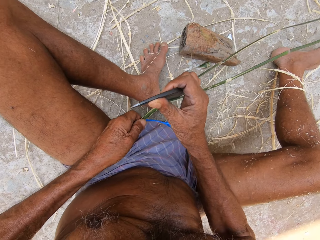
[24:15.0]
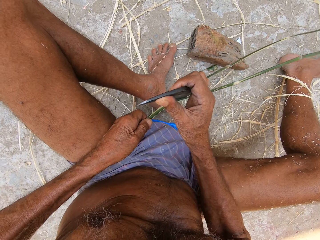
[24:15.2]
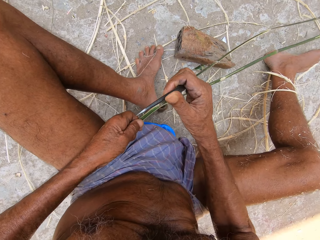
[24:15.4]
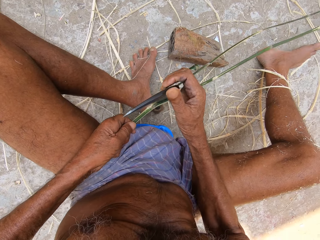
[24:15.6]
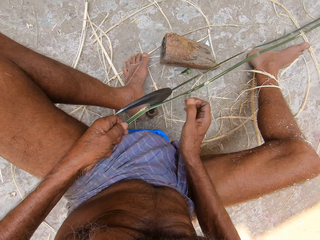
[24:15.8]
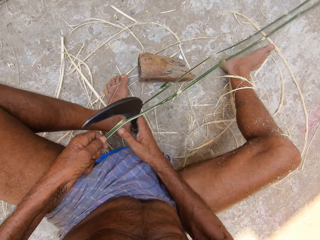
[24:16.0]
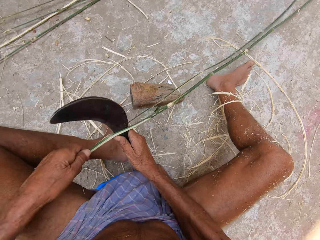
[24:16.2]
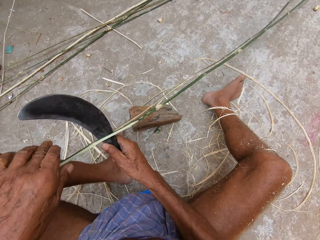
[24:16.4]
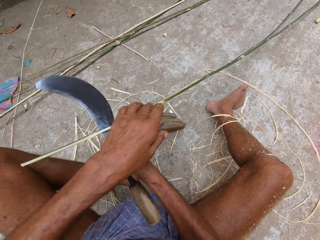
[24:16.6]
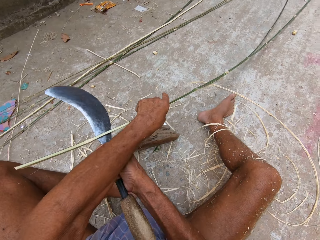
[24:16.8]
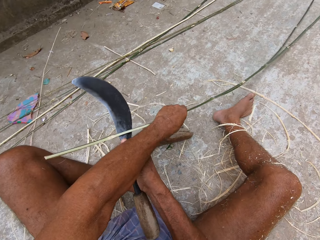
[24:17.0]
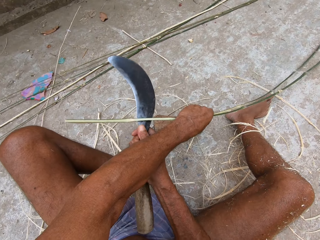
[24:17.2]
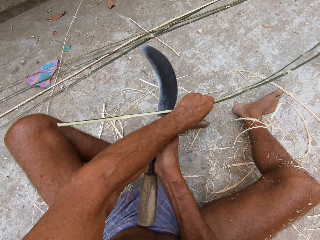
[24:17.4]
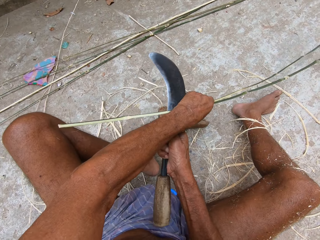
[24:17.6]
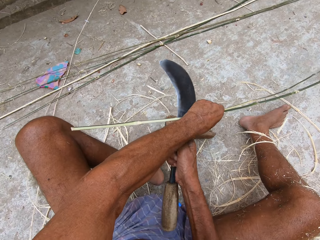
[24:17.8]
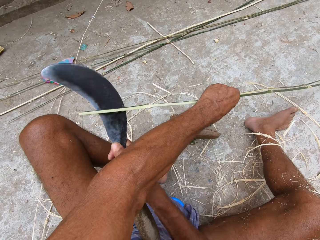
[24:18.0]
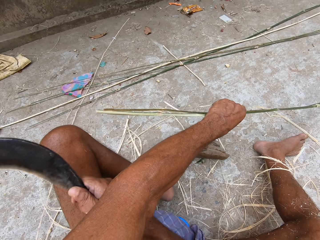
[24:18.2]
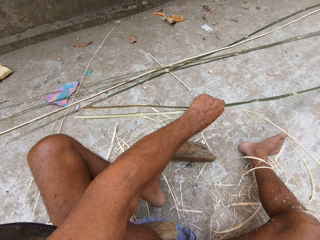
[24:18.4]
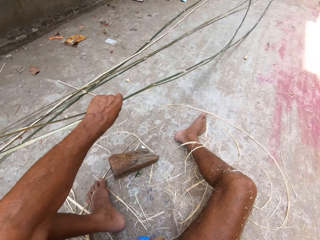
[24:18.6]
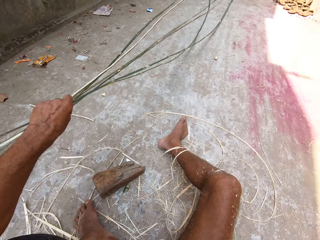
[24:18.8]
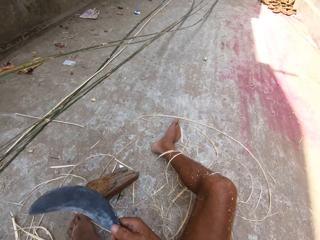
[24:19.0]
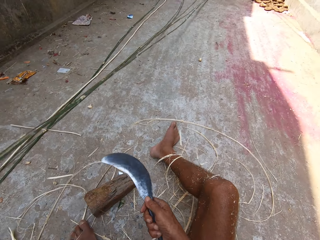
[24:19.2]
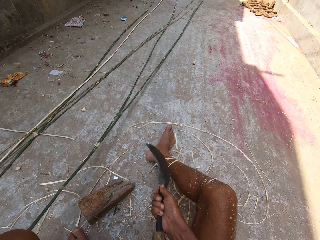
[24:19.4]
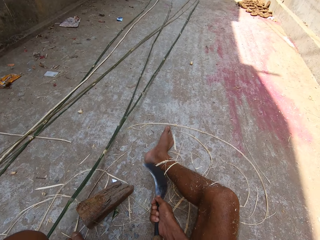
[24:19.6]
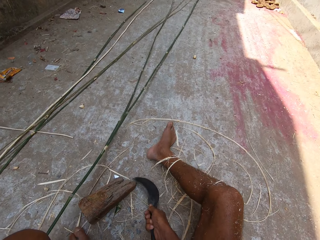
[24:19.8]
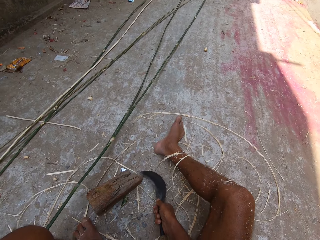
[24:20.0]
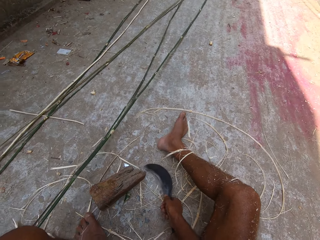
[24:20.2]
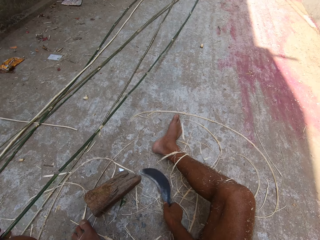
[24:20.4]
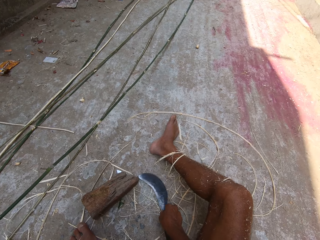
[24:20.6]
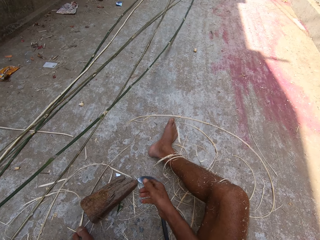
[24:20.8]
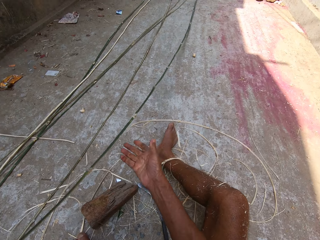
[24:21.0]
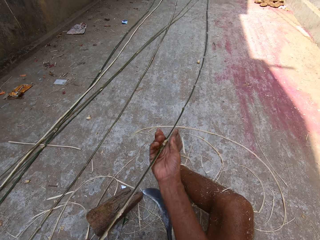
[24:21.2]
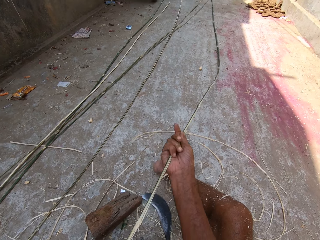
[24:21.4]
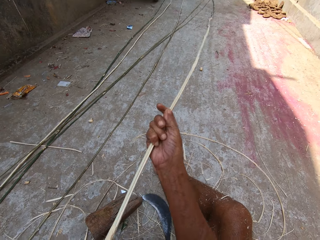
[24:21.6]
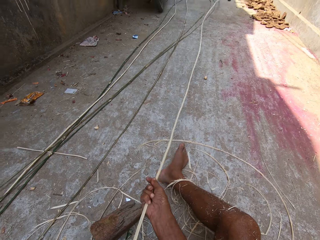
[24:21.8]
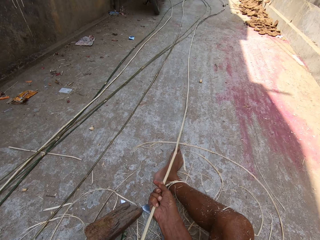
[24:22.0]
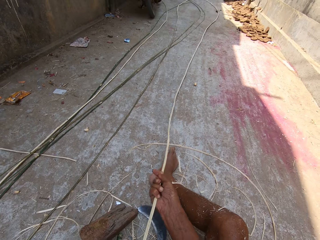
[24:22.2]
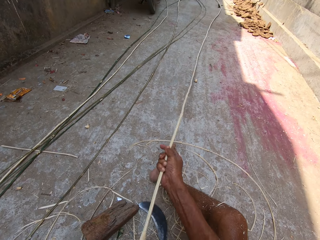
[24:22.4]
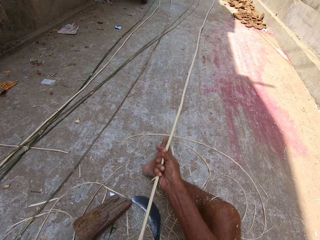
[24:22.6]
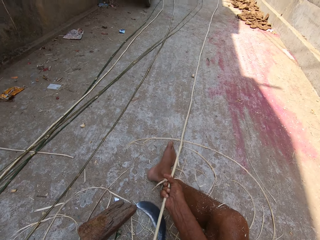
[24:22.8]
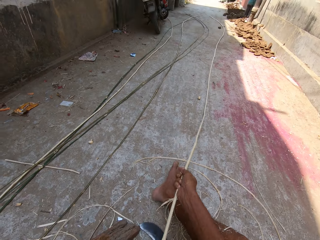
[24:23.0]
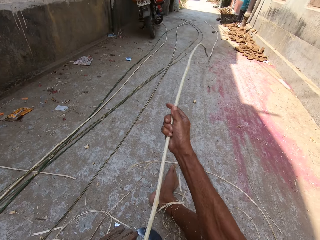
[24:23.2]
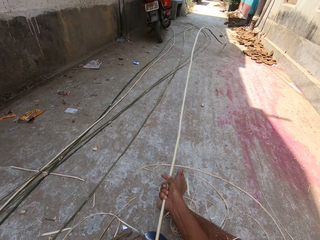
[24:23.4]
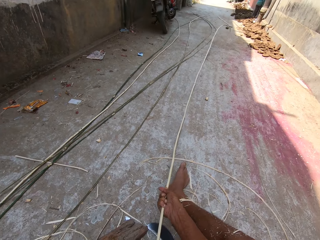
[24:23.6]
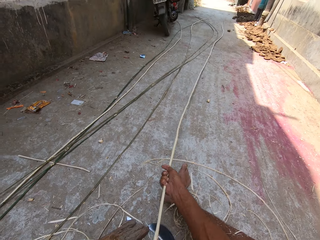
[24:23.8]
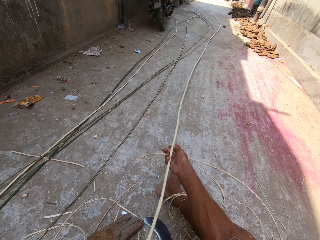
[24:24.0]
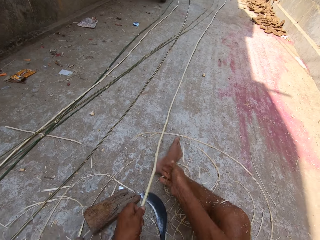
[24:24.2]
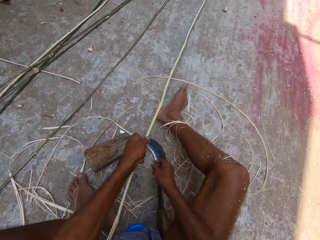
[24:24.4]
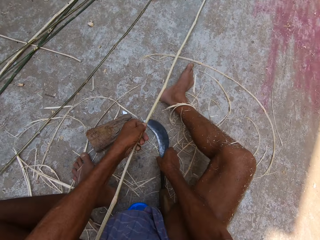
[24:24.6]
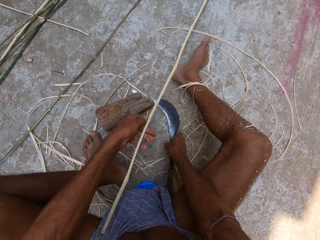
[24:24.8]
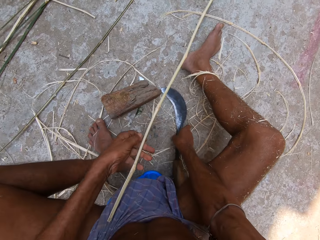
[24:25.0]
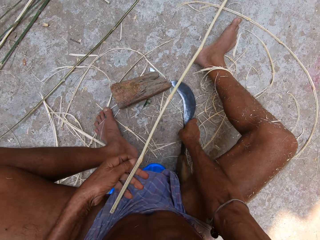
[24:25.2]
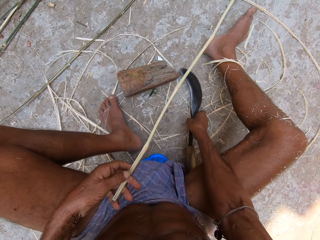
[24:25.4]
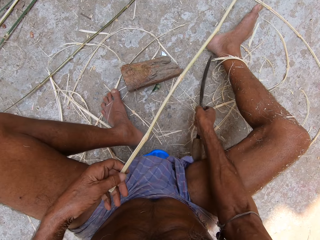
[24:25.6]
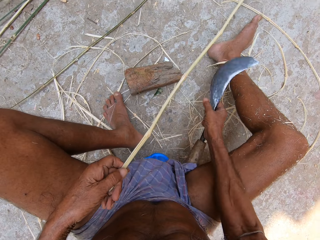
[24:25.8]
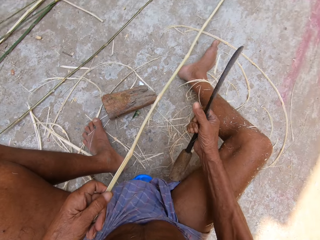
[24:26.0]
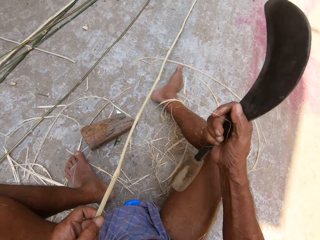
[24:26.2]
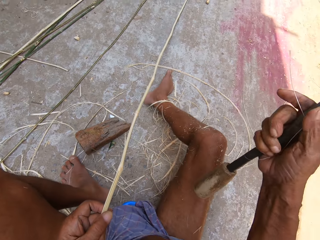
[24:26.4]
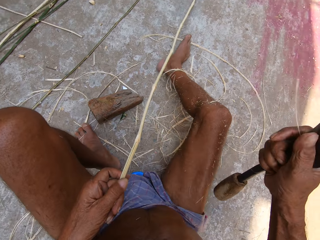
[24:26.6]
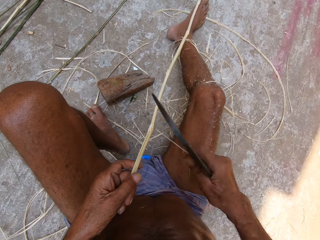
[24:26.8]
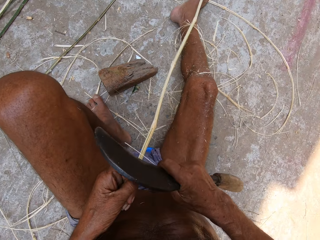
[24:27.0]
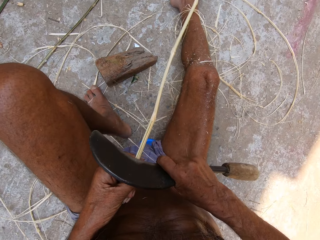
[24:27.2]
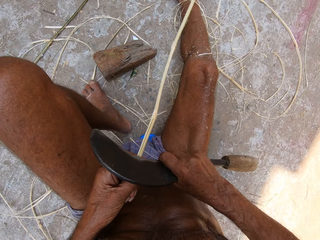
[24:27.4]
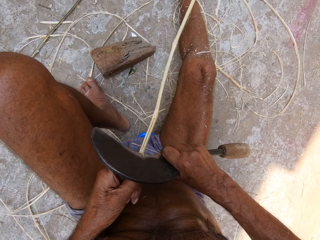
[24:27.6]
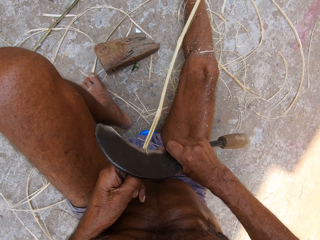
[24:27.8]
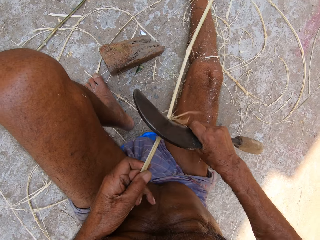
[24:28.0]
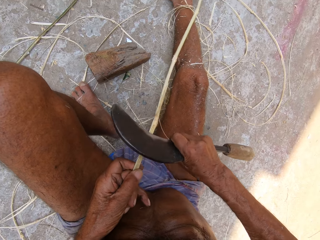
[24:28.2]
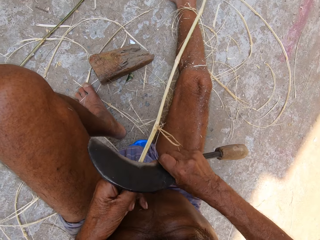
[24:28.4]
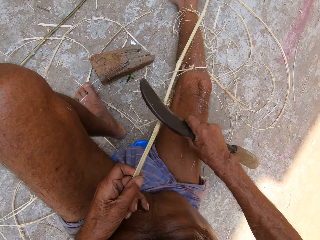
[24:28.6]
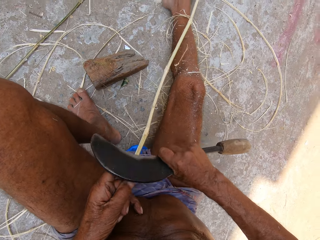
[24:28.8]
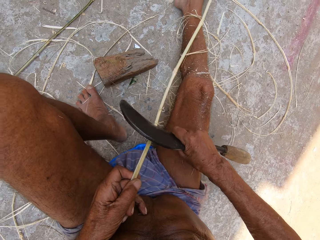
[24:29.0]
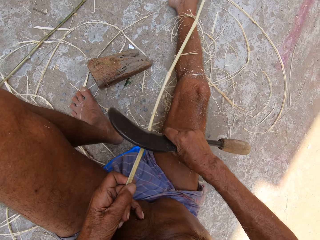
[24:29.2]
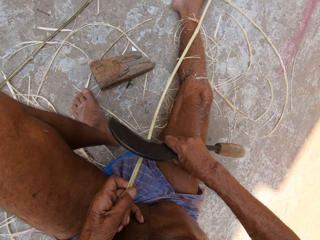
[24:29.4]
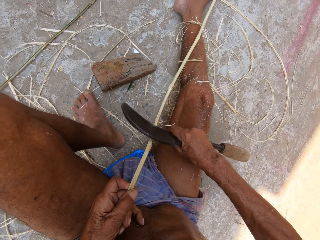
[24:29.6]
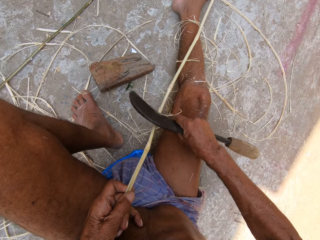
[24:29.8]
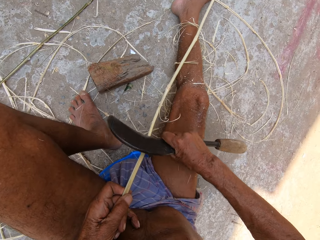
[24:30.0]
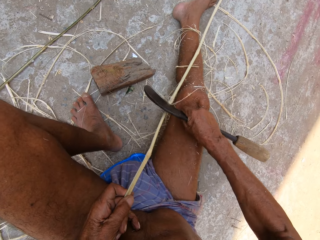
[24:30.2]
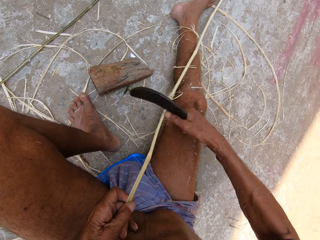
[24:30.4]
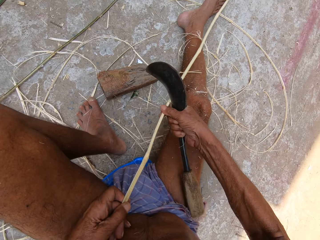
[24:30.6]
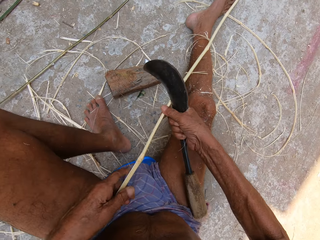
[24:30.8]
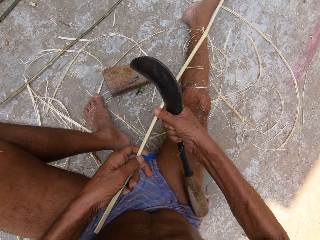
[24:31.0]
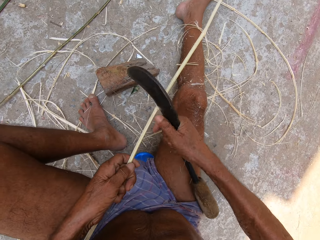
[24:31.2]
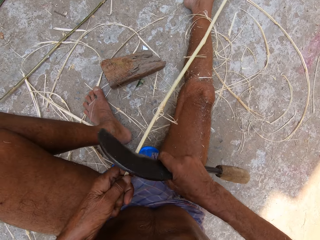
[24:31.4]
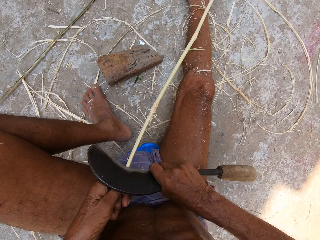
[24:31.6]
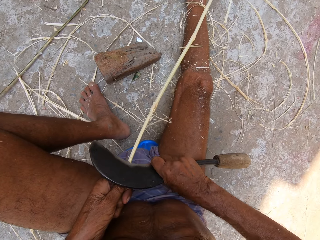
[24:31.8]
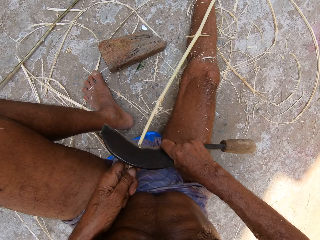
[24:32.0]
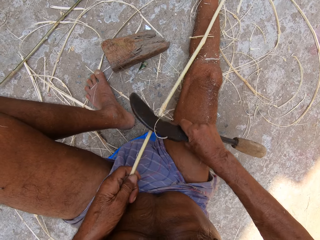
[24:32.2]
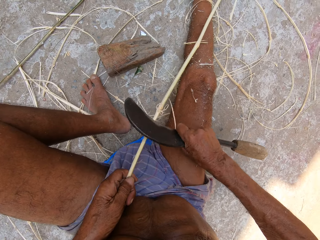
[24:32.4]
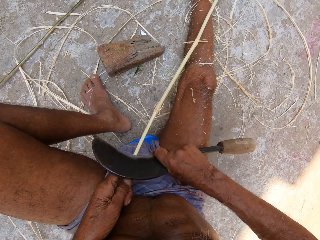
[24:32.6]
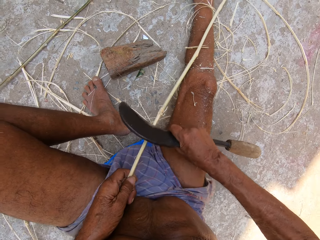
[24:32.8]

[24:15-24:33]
The camera wearer lifts a knife or sickle from the floor. He slices wood or a stick with the knife. He drops the sickle on the ground with his right hand. He holds the wood with both hands and stretches the wood on the floor. He picks up the sickle from the ground with his right hand. He drops the wood. He smoothens the stick with the sickle in his right hand. He shapes the wood with the knife.

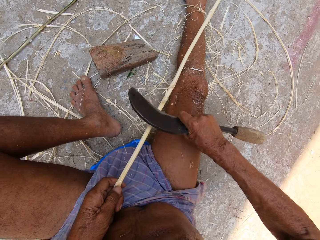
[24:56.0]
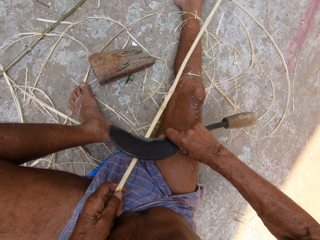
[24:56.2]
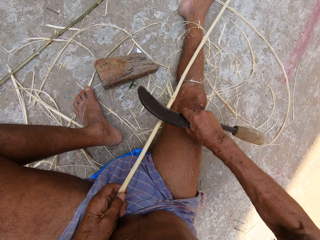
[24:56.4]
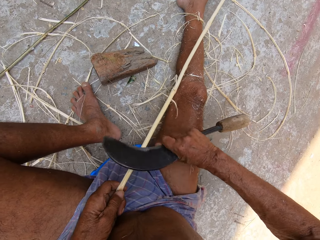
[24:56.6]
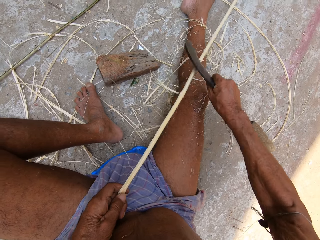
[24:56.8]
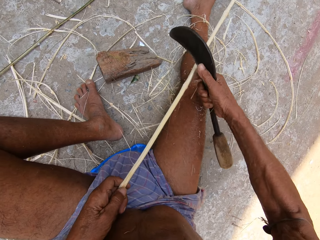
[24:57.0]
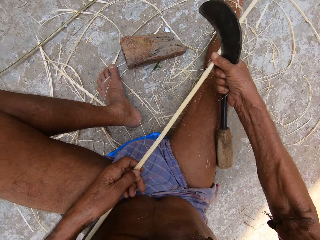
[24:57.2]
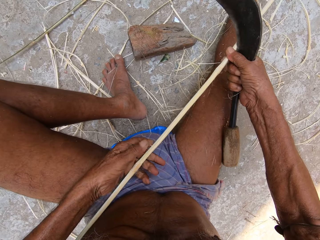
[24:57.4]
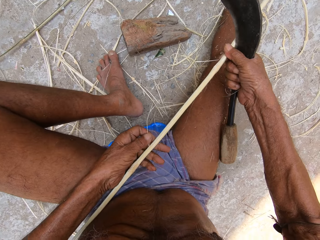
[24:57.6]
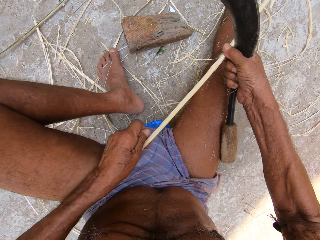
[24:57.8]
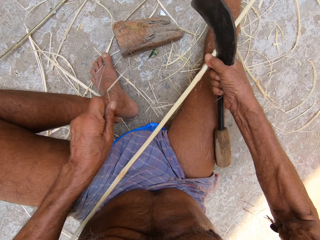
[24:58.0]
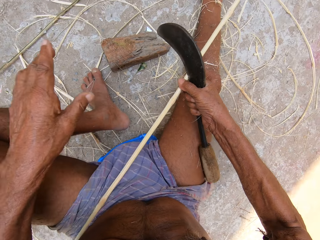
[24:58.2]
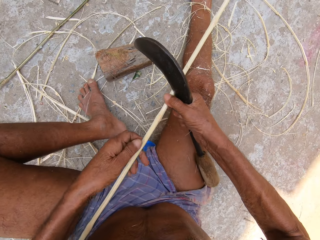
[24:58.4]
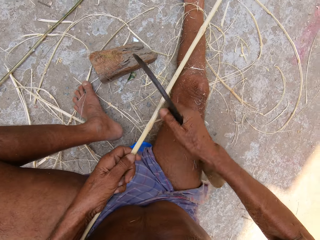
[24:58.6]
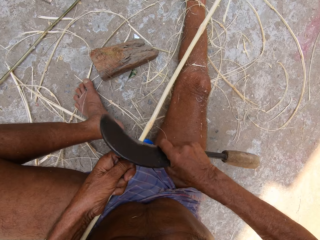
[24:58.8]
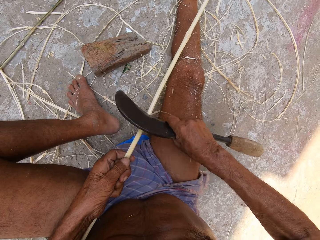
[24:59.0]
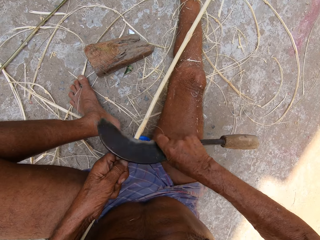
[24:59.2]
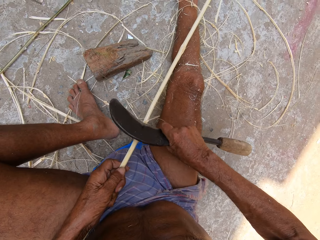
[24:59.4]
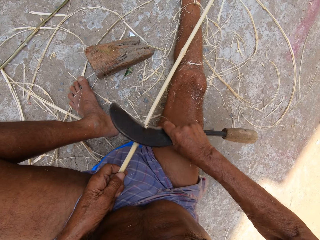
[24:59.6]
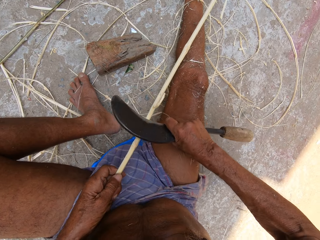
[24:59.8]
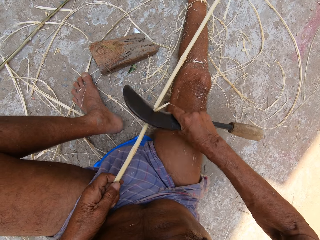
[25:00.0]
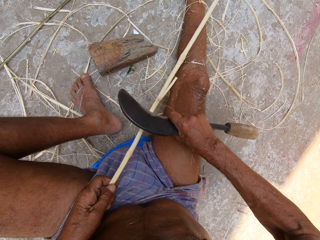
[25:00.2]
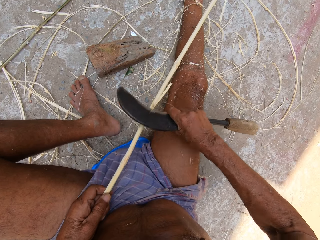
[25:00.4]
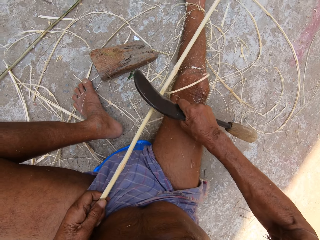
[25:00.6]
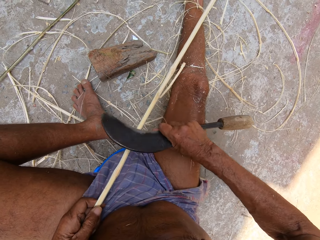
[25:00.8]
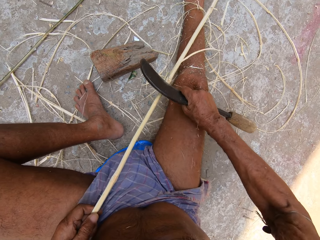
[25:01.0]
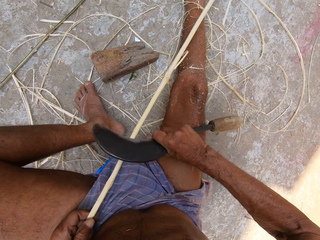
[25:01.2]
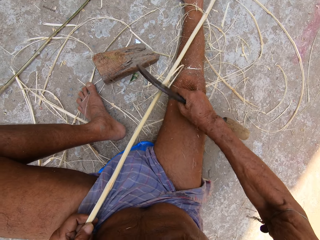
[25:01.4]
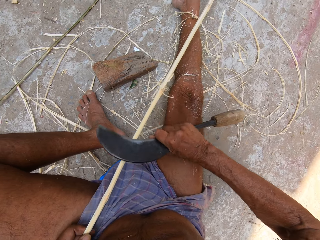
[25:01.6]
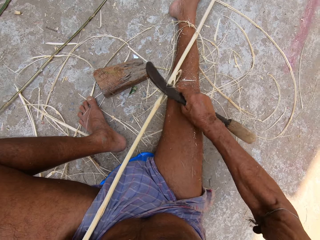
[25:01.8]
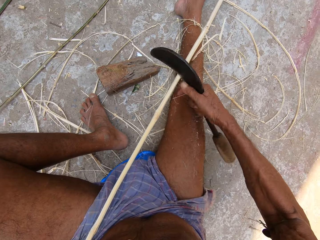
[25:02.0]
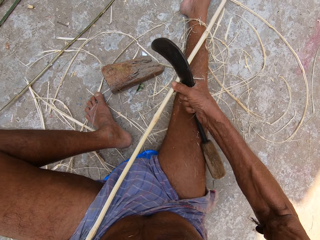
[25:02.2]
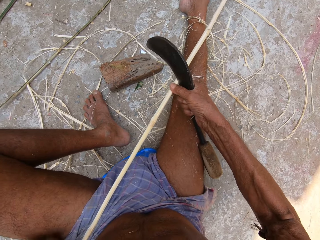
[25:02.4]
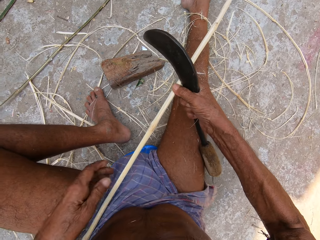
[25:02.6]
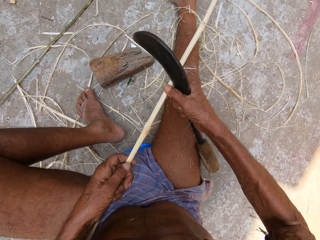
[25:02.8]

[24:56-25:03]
The camera wearer pulls the wood bark. They drop the bark on the floor. They shape the wood with the knife.
